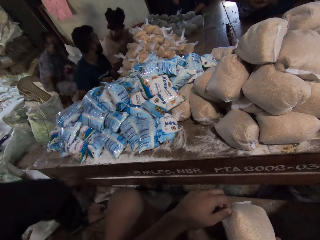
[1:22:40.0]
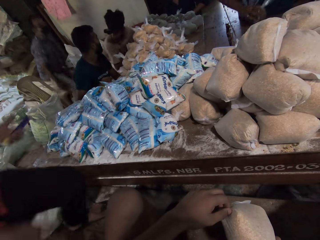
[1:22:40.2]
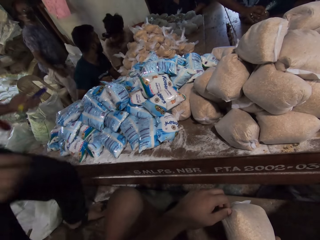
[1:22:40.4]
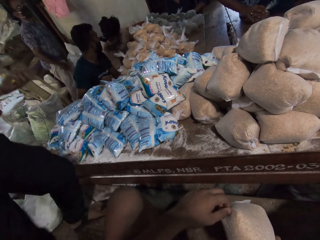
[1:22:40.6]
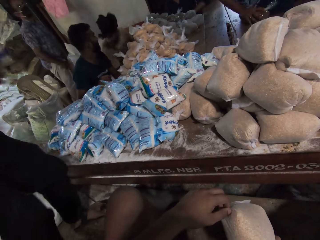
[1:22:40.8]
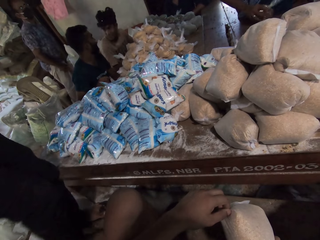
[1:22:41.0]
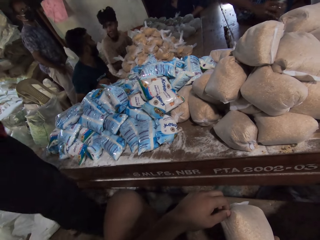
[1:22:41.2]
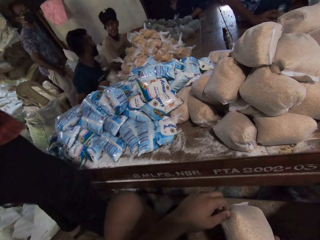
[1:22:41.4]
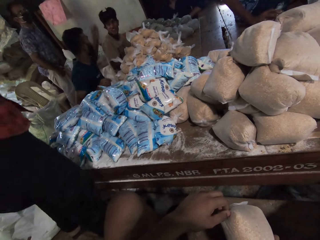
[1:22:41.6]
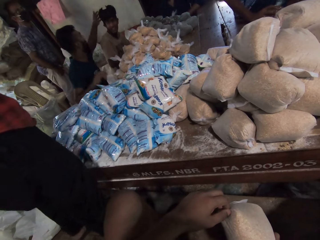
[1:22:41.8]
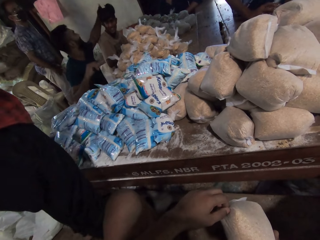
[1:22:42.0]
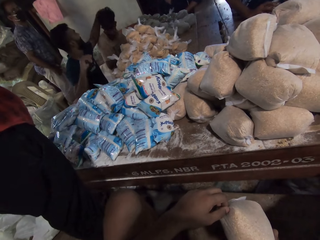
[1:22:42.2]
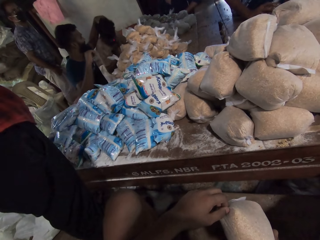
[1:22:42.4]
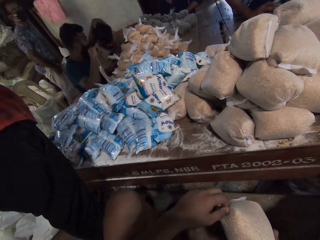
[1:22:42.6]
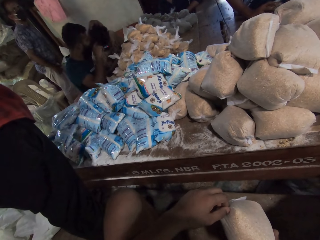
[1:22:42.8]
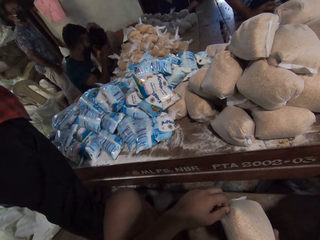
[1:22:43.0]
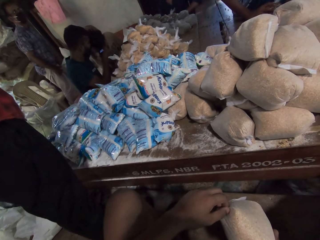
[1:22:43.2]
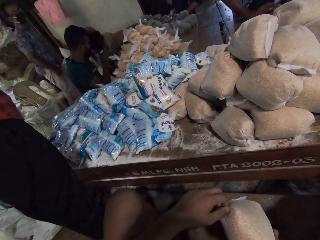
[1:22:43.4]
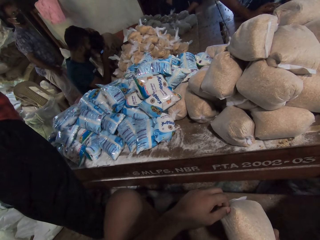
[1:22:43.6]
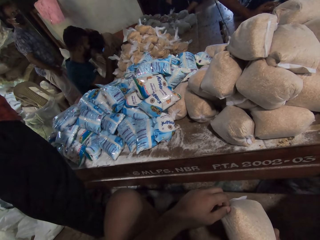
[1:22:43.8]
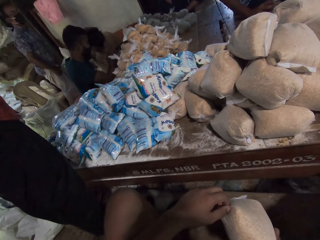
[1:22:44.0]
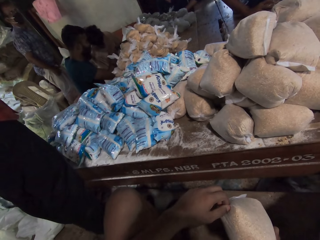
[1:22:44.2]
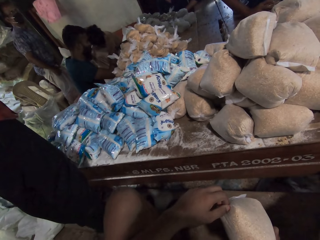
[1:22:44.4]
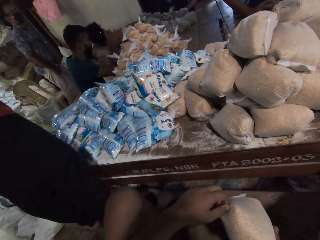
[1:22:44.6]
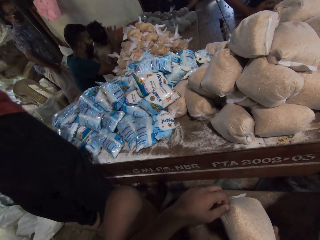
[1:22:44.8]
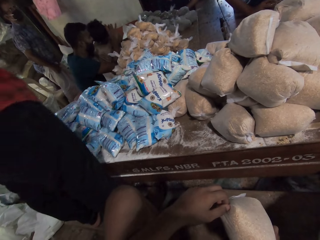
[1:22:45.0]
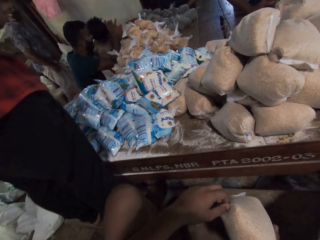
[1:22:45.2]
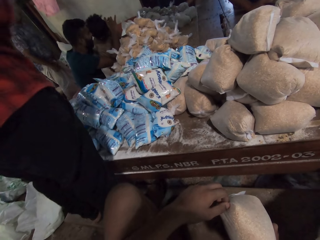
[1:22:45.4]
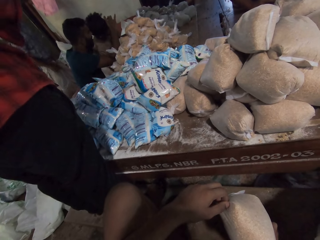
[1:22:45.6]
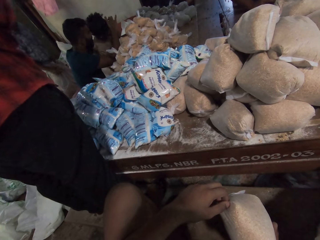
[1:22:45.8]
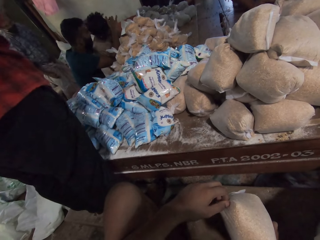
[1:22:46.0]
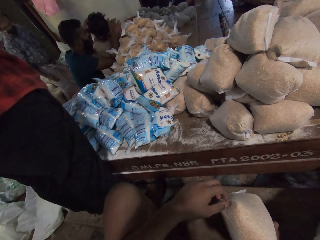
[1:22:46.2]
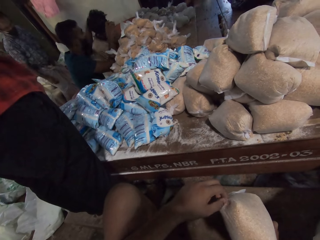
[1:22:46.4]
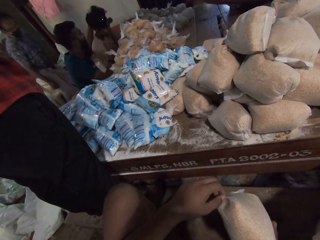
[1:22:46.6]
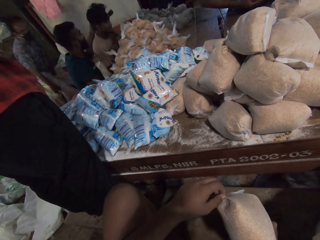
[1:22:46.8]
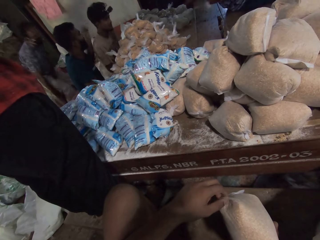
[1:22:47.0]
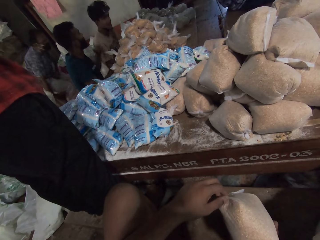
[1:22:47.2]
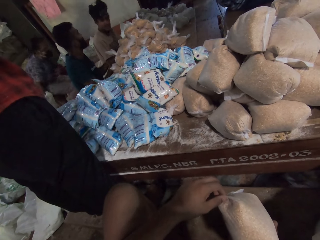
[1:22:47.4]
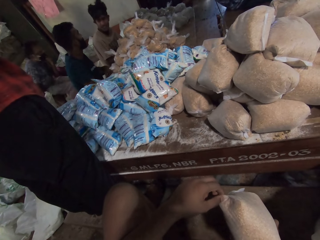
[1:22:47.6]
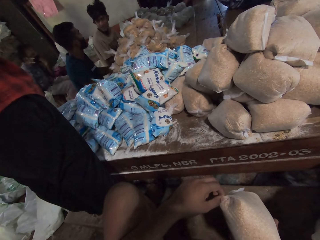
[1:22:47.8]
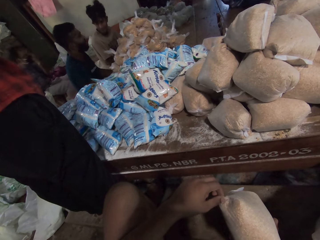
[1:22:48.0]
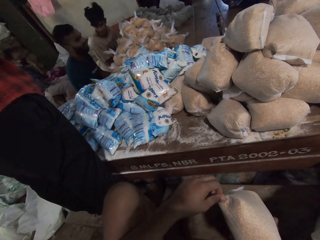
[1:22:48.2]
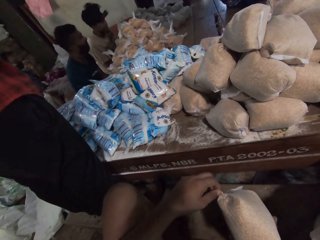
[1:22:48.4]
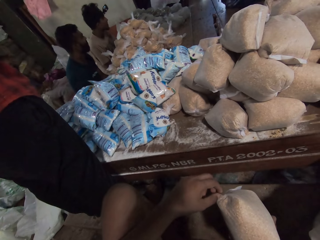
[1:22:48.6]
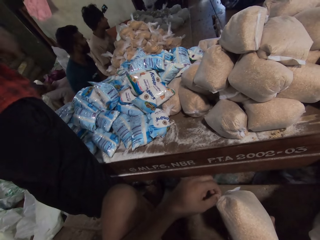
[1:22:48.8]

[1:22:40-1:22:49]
A man drops the pack of broken millet on the table with his right hand. Another man holds the knife with his left hand. The first man repositions the pack of broken millet on the table with his right hand. A third man adjusts the camera on a fourth man's head with both hands.

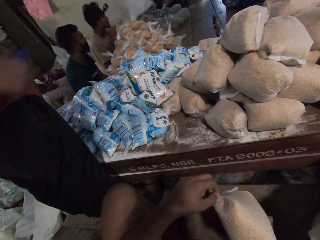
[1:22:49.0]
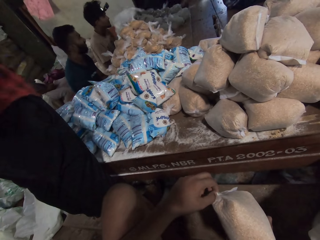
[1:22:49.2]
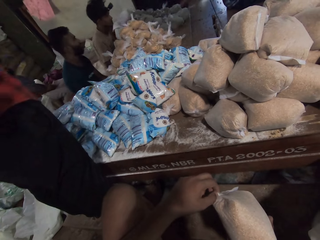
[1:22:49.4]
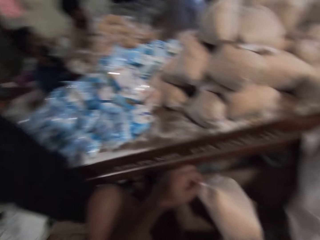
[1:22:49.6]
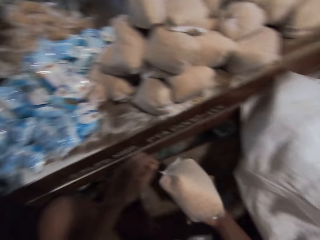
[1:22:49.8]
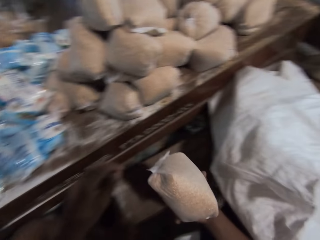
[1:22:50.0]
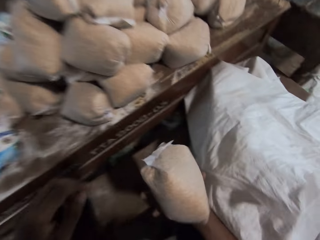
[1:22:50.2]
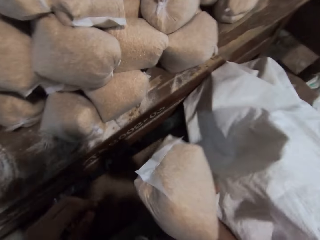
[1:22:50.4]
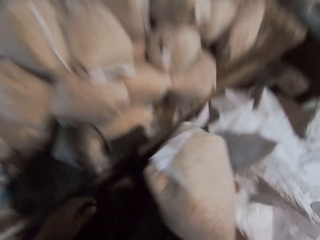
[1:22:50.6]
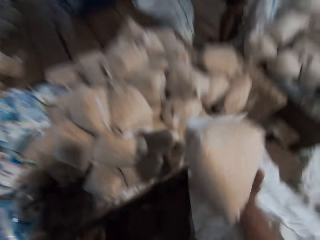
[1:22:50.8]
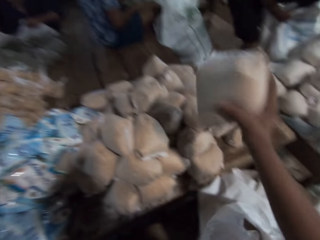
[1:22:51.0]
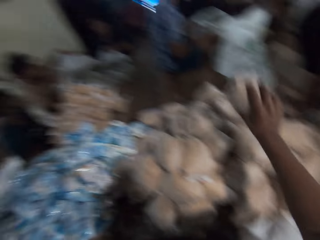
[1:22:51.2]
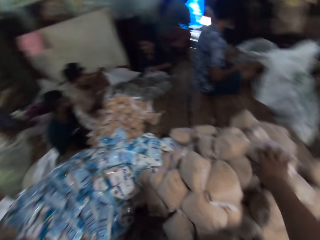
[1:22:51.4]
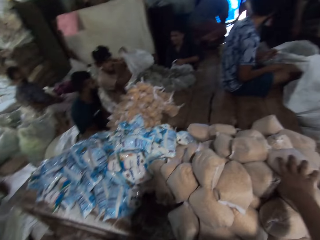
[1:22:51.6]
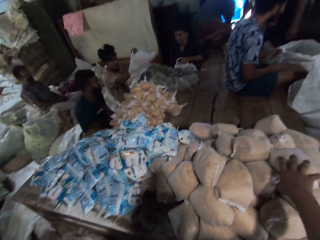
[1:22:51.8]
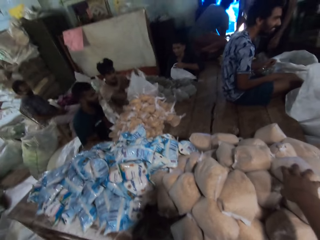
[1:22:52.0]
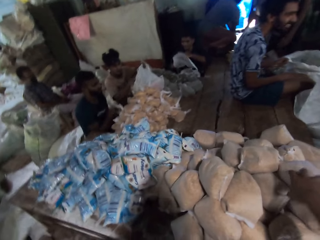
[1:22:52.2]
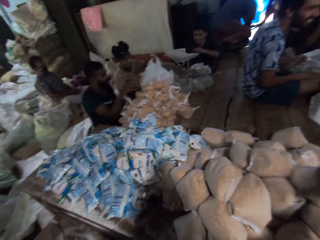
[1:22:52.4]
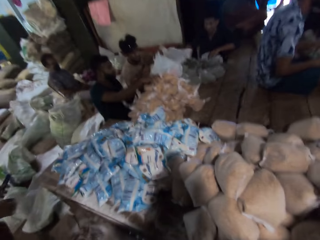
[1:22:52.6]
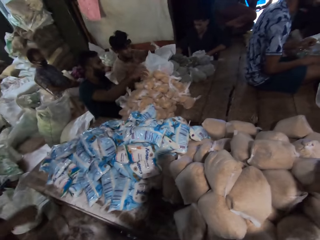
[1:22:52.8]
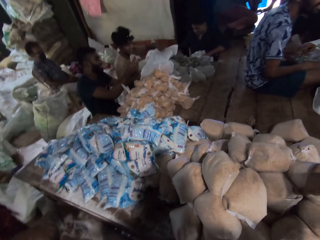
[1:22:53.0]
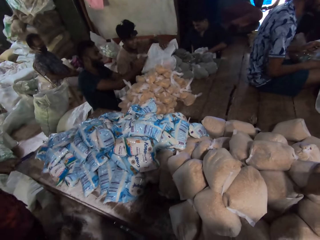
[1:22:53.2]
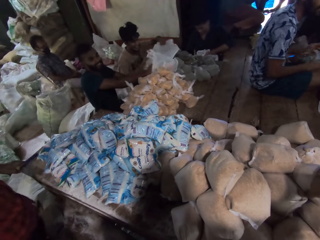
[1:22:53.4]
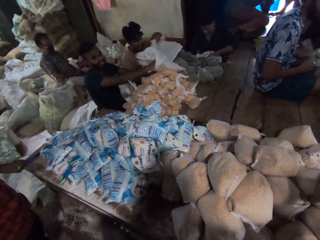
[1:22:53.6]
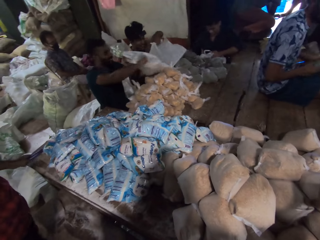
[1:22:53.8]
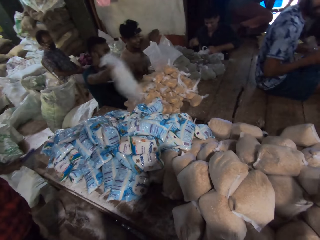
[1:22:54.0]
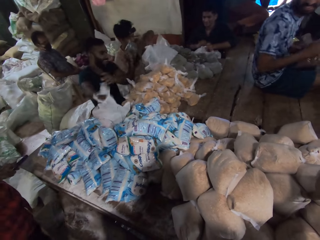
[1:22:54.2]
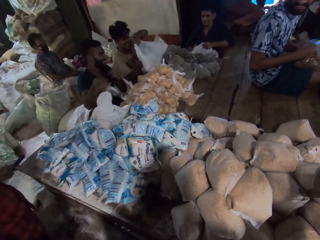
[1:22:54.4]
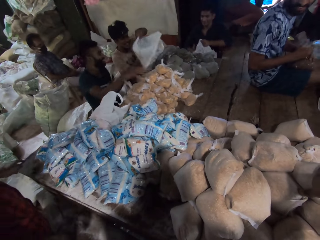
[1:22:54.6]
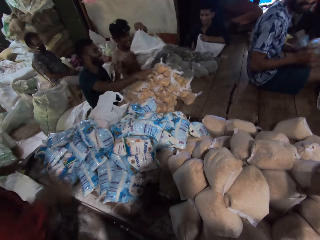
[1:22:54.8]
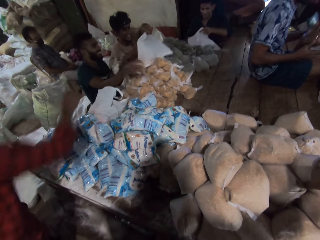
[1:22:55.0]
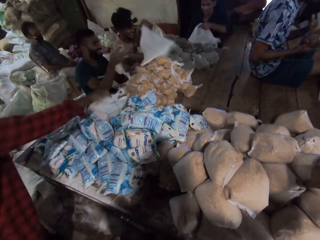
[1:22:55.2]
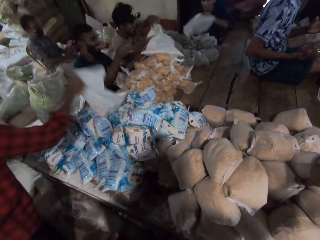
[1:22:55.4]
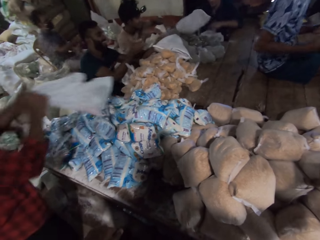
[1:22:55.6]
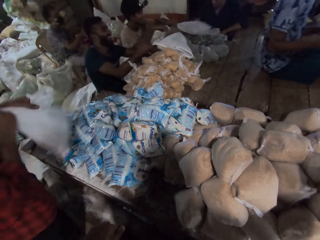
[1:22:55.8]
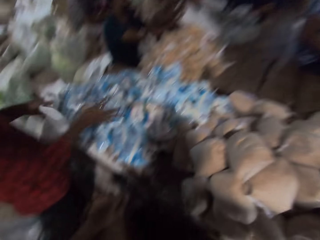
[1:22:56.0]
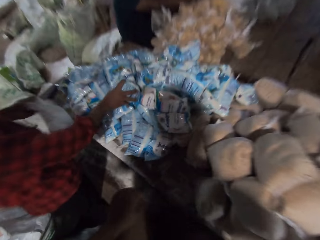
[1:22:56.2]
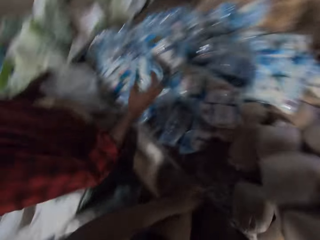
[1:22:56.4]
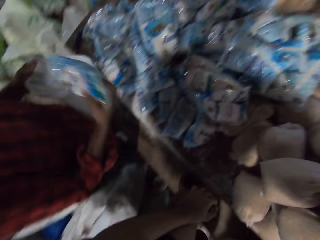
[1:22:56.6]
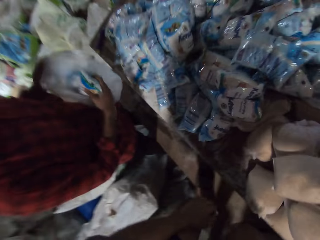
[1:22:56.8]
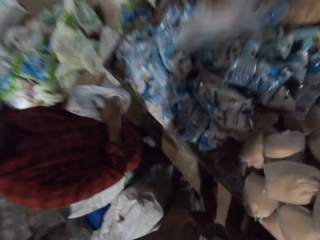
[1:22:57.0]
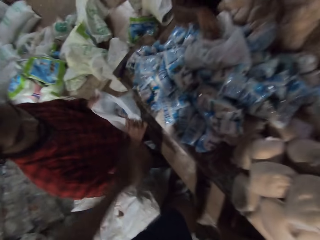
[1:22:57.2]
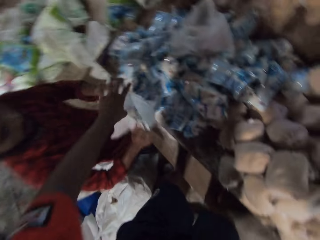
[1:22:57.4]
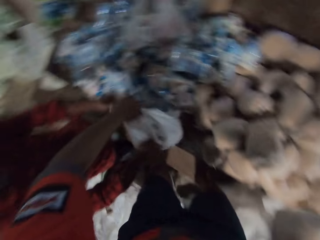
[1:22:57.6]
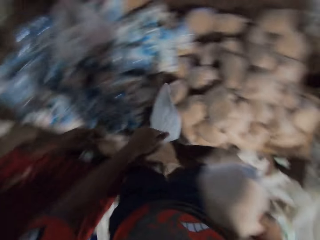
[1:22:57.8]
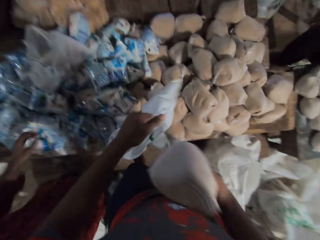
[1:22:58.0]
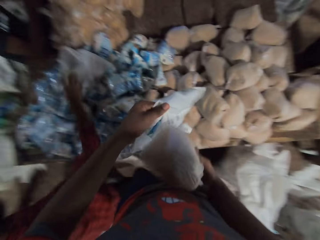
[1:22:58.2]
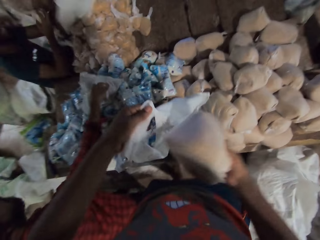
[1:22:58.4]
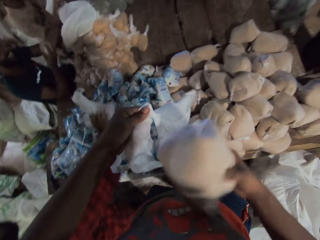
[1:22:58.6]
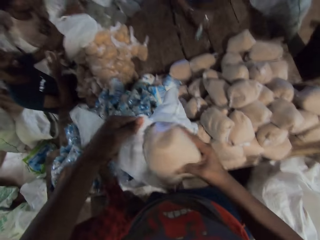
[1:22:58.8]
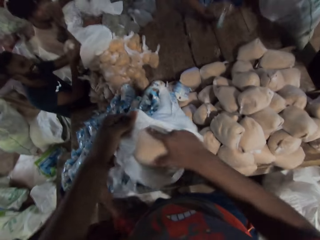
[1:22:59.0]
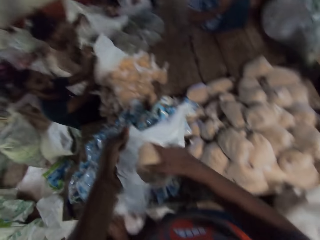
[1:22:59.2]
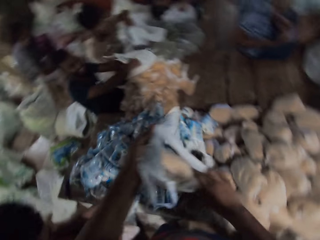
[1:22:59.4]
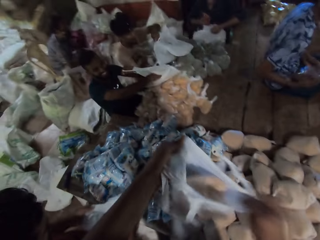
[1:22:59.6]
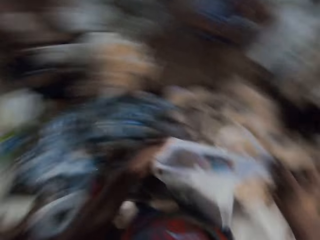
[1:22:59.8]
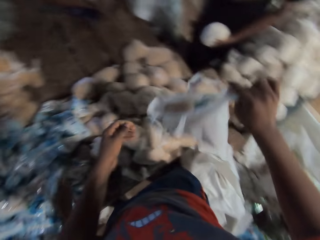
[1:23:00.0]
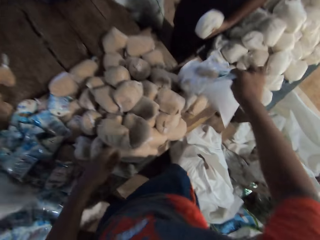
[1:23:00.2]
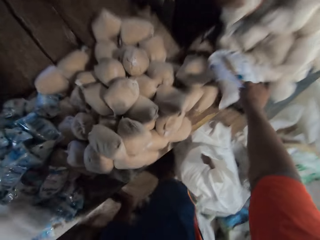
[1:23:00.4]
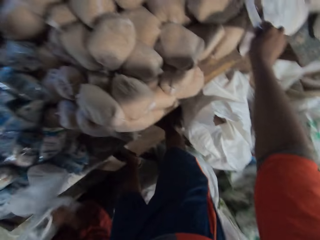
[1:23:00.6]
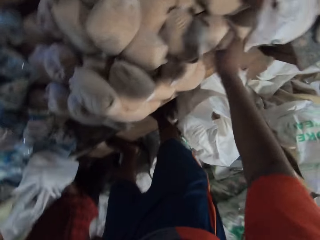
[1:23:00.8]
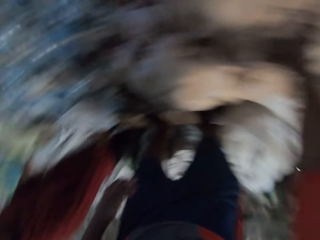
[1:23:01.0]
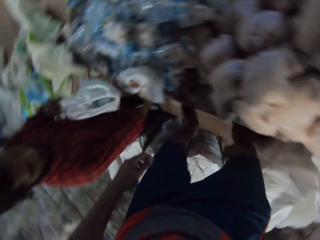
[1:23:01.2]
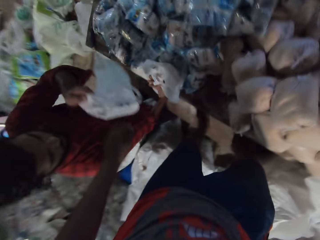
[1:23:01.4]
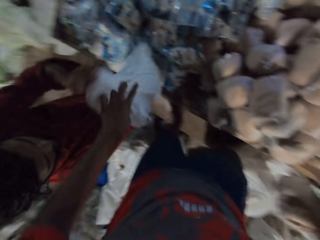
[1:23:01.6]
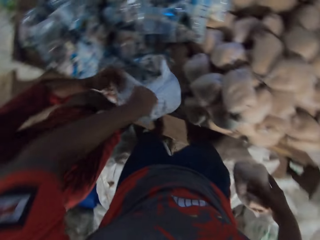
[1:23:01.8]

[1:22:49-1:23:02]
A man holds the knife with his right hand. Another man passes a plastic bag to a third man with his right hand. The camera wearer drops the pack of broken wheat on the table with his right hand. The third man holds the plastic bag with his left hand. The third man puts a pack of broken millet in his right hand into the plastic bag in his left hand, and drops the filled plastic bag on the table with his left hand. The second man passes a plastic bag to the third man with his right hand. A fourth man picks a pack of cereal from the table with his right hand. The third man picks the plastic bag from the table with his left hand. The fourth man puts the pack of cereal in his right hand into the filled plastic bag on the table, picks the filled bag from the table with both hands, and drops the filled bag in his hands on the table. The second man puts a pack of cereal in his right hand into a plastic bag in his left hand. The camera wearer looks around the place. The third man puts a pack of broken millet in his right hand into the plastic bag in his left hand. The fourth man picks a pack of cereal from the table with his right hand. The third man drops the filled plastic bag on the table with his left hand. The first man picks the filled plastic bag from the table with his right hand. The fourth man puts the pack of cereal in his right hand into a filled plastic bag in his left hand. The first man picks a pack of salt from the table with his right hand, and puts the pack of salt in his right hand into the filled plastic bag in his left hand. The fourth man drops the filled bag in his hands on the table. The camera wearer collects a filled plastic bag or paper bag from the first man with his left hand. The first man picks the filled plastic bag from the table with his right hand. The camera wearer puts a pack of broken wheat in his right hand into the filled plastic bag in his left hand. A fifth man holds the pack of broken millet in his right hand. The fourth man puts a pack of cereal in his right hand into a filled plastic bag in his left hand. The third man puts a pack of broken millet in his right hand into a plastic bag in his left hand. The first man picks a pack of salt from the table with his right hand. A sixth man holds a pack of oatmeal in his left hand. The camera wearer drops the filled plastic bag on the table with his right hand. He takes the paper bag from the first man.
